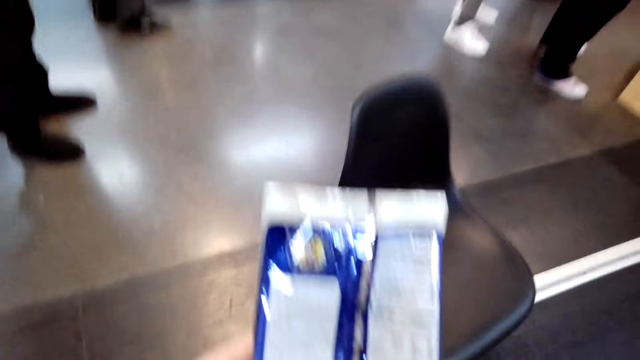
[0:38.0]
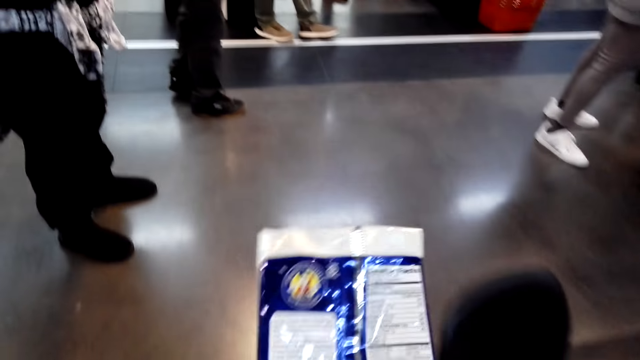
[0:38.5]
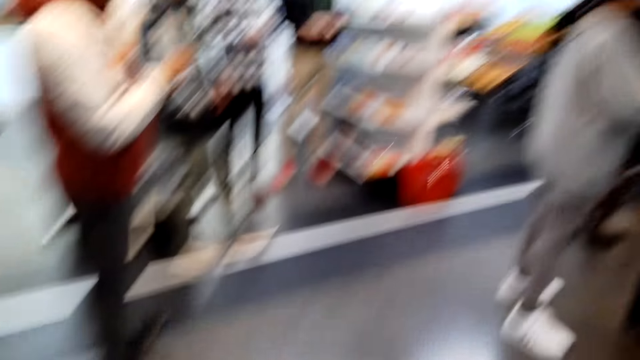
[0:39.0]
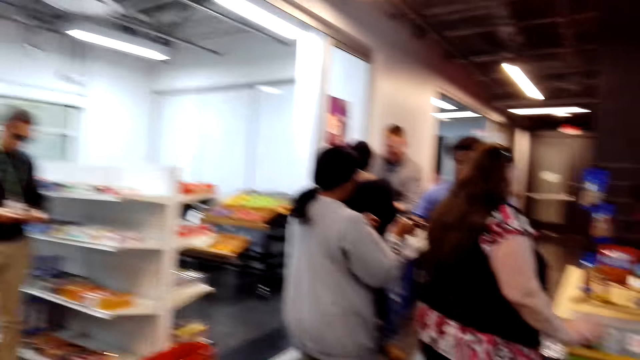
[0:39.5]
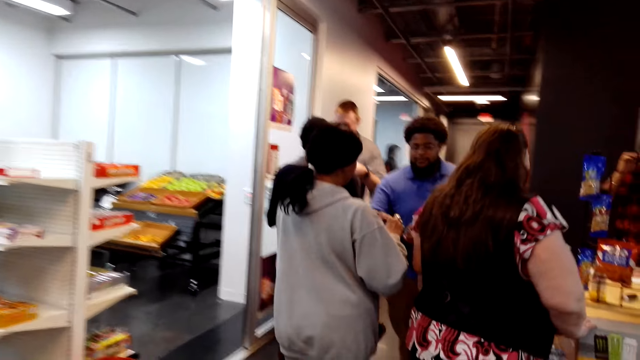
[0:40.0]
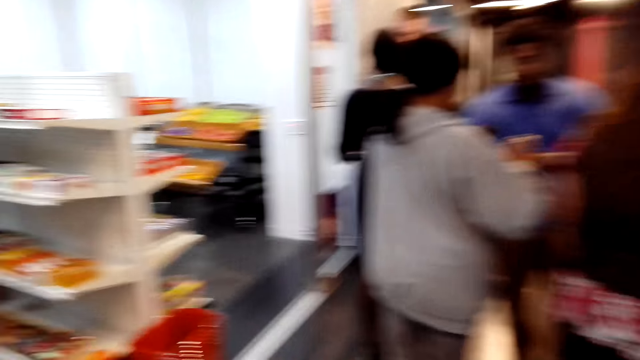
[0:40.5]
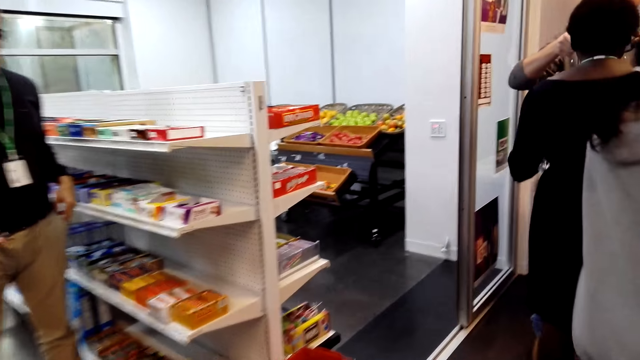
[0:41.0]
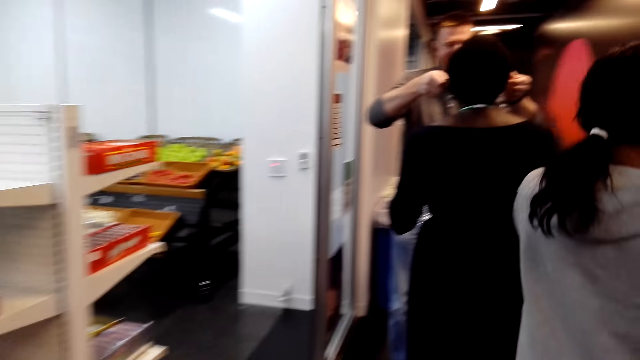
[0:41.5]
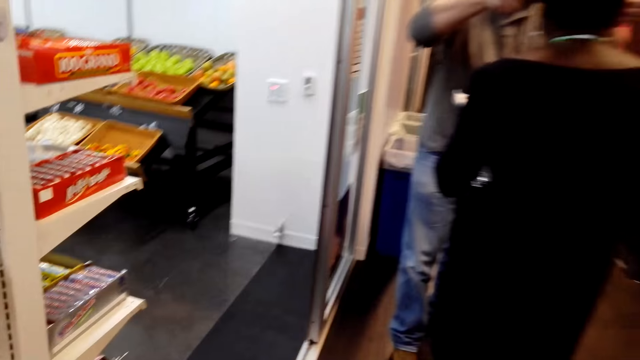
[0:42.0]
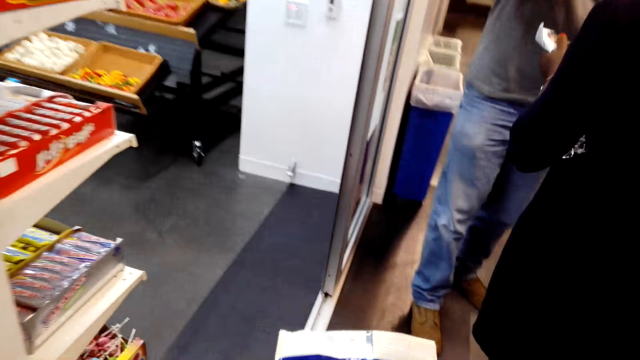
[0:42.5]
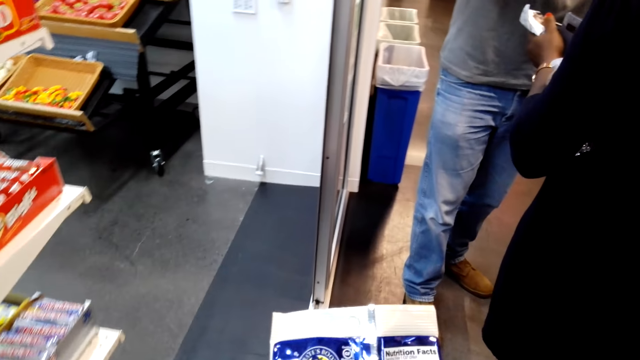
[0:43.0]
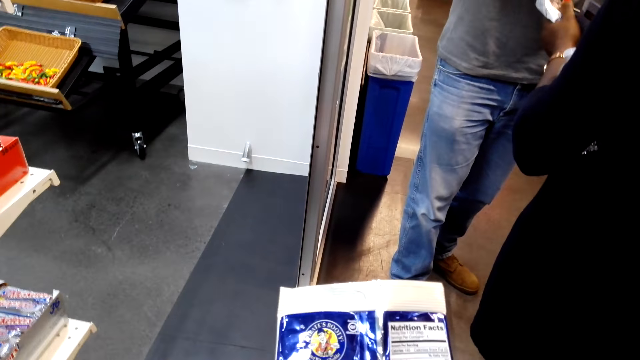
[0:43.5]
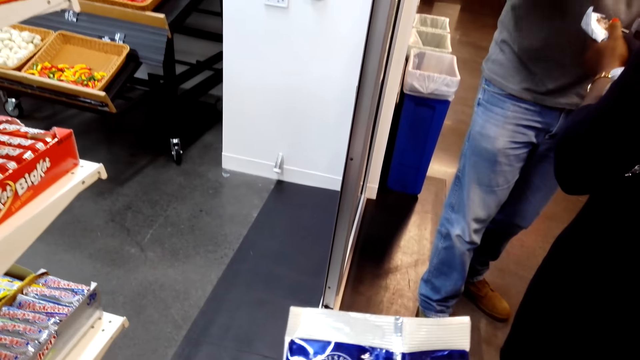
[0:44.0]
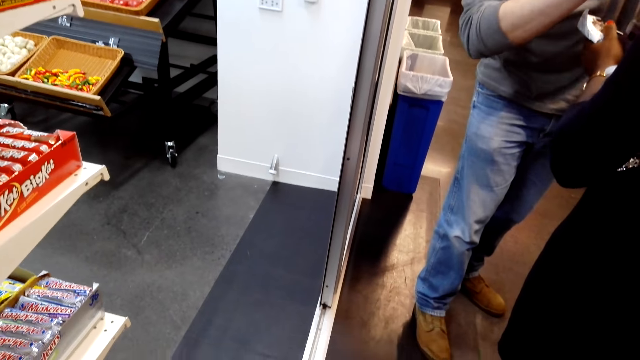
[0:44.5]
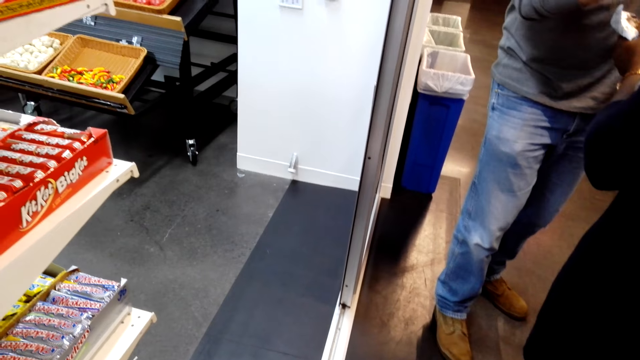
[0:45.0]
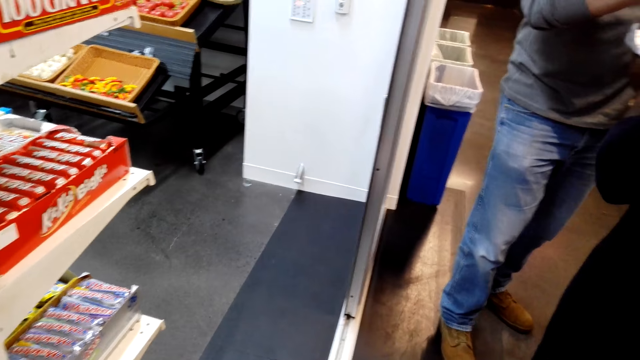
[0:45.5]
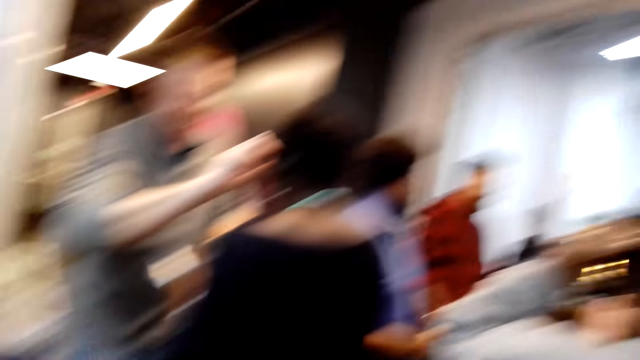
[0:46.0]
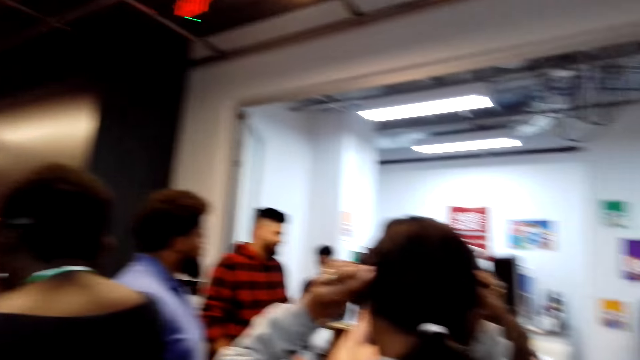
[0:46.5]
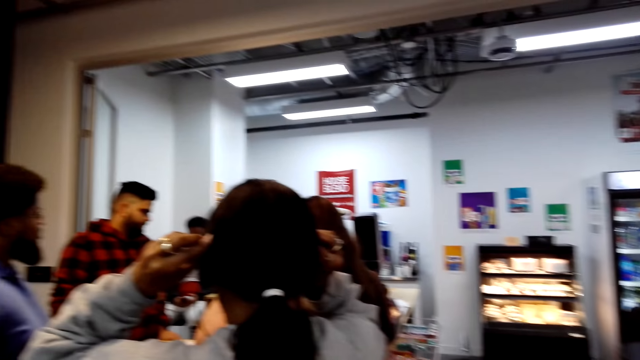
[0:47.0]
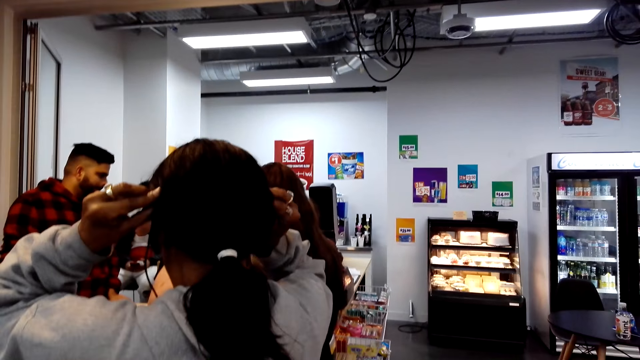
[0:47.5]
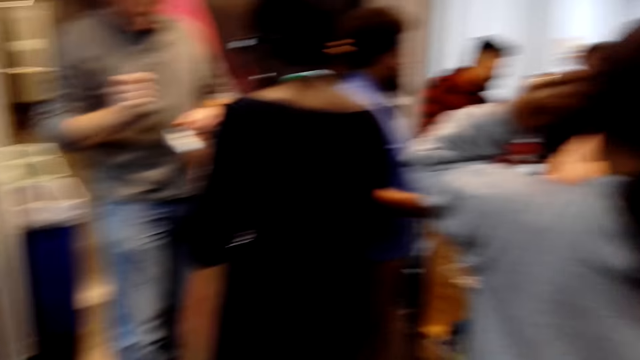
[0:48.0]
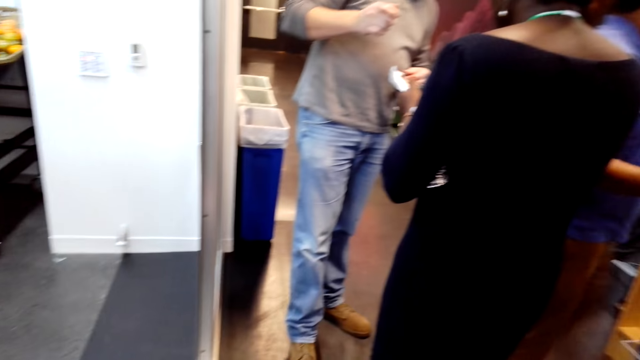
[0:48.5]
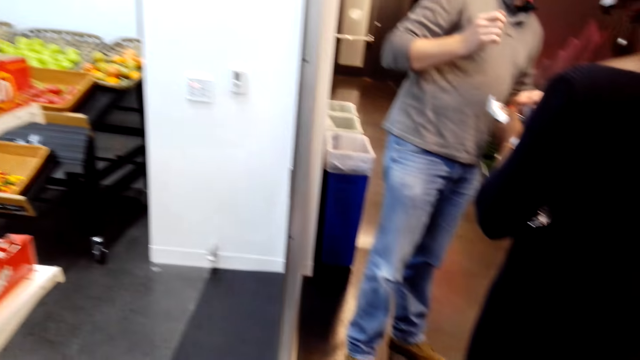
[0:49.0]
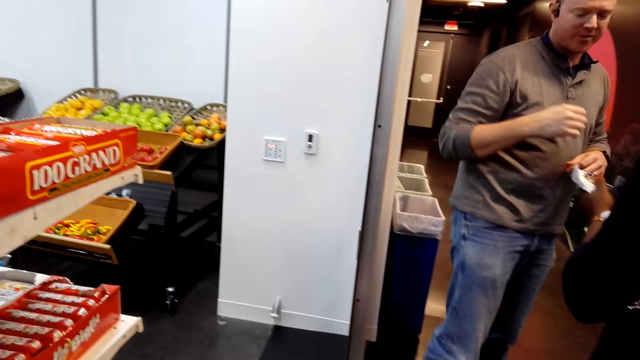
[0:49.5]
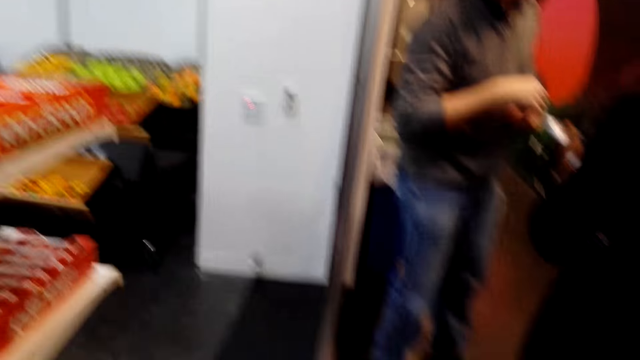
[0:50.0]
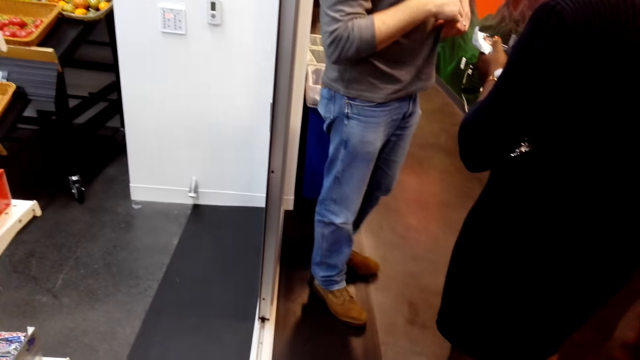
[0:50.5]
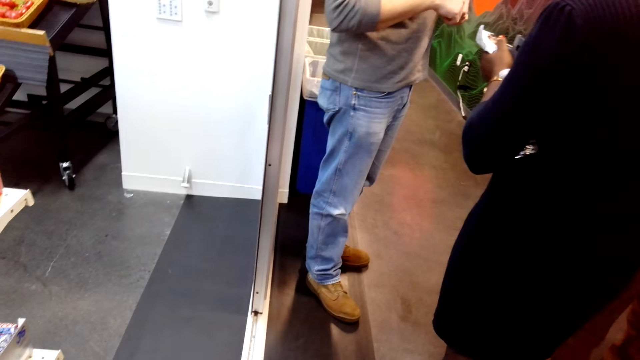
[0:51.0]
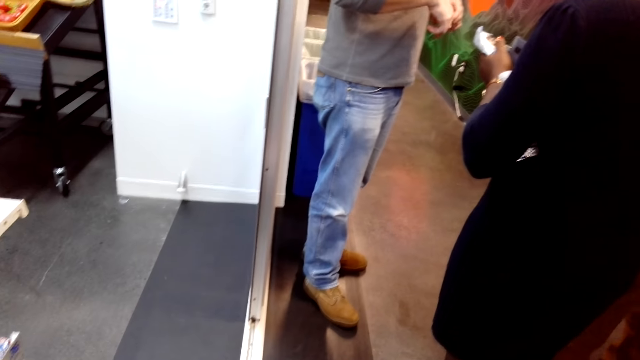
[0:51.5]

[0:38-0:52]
The camera wearer walks in the room. A person fits goggles on another person. Another person touches her hair. The camera wearer looks around.

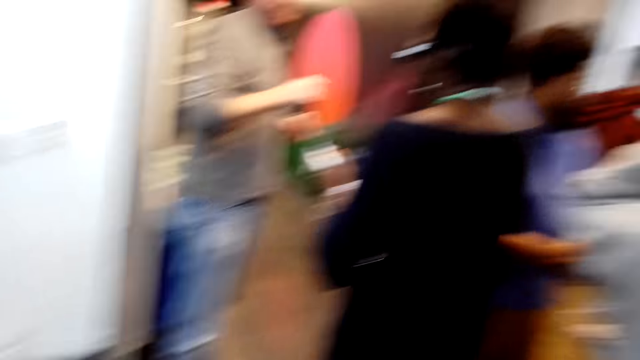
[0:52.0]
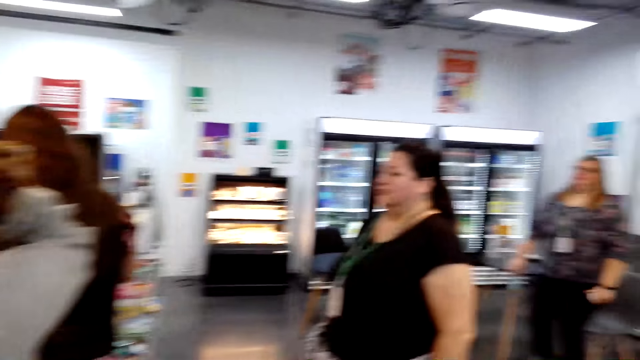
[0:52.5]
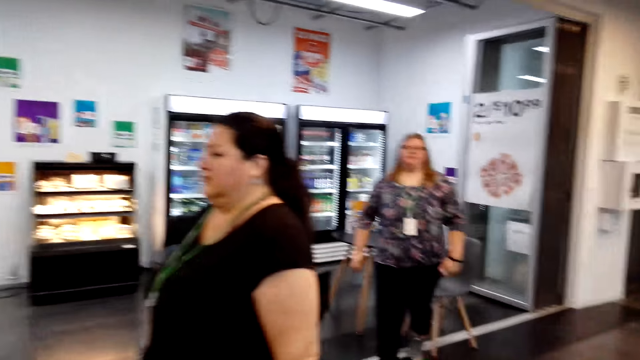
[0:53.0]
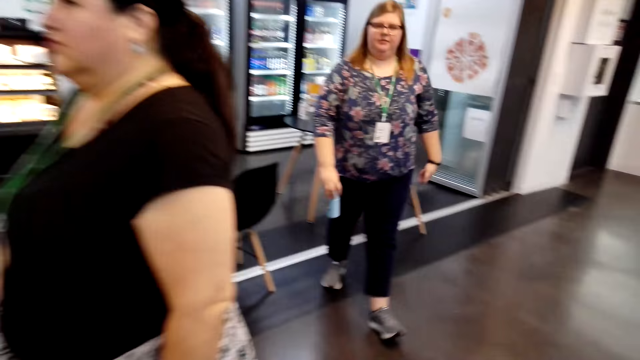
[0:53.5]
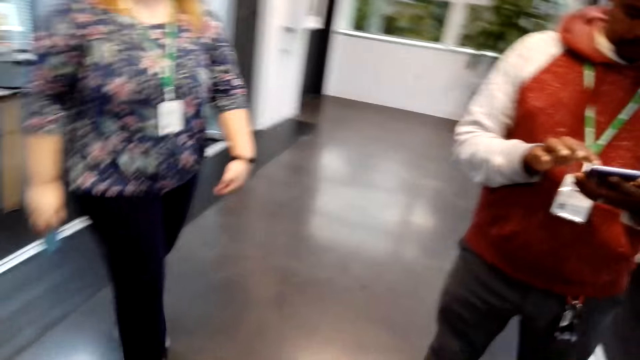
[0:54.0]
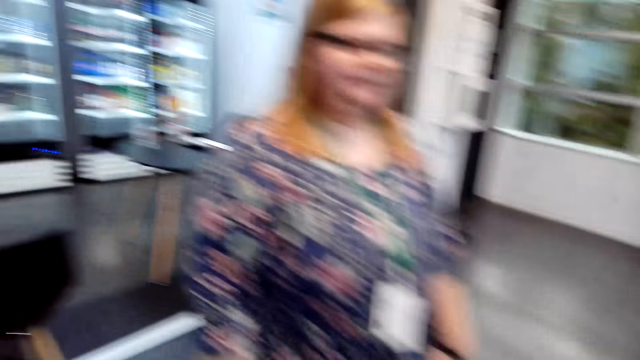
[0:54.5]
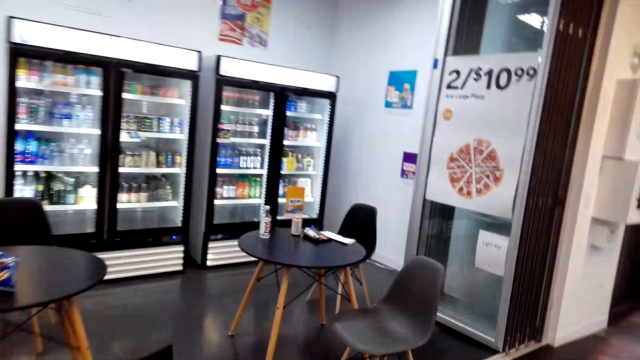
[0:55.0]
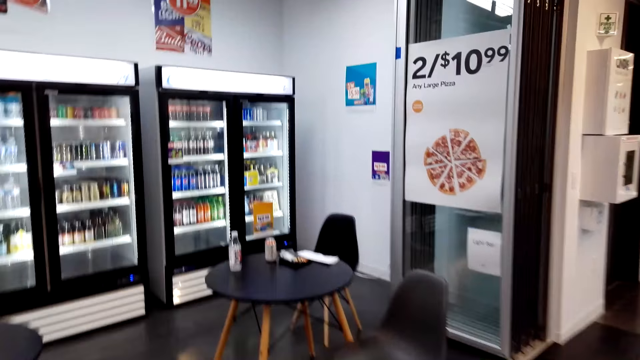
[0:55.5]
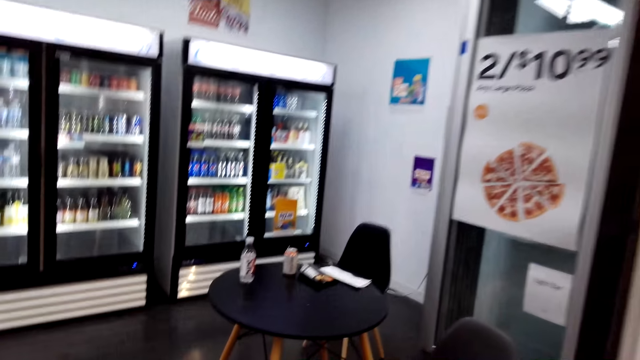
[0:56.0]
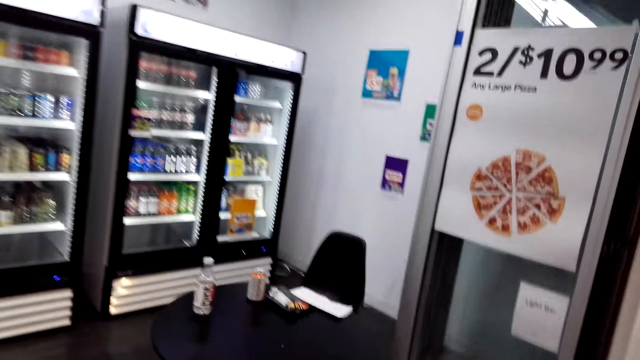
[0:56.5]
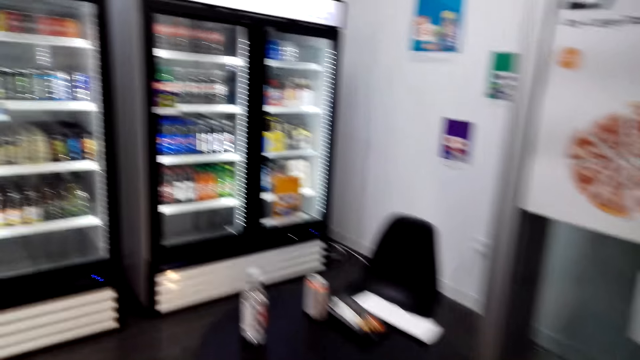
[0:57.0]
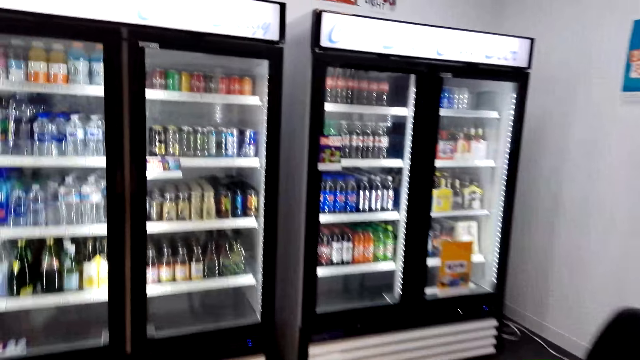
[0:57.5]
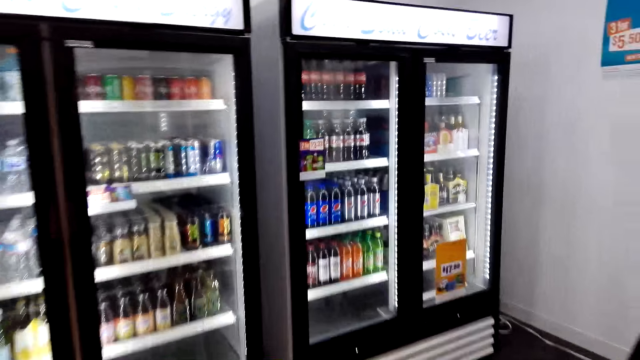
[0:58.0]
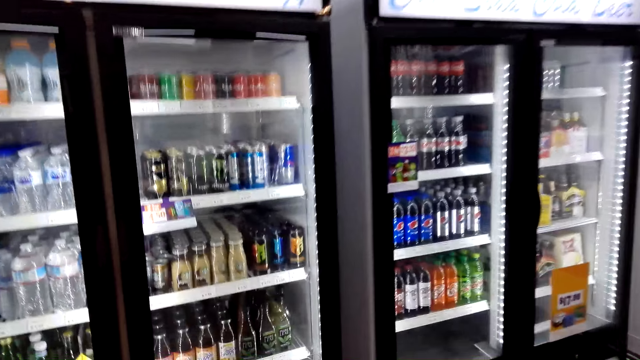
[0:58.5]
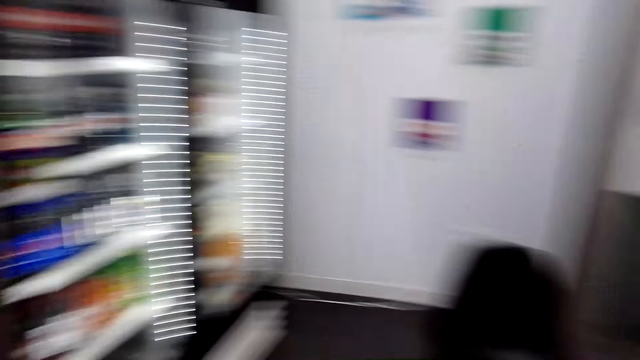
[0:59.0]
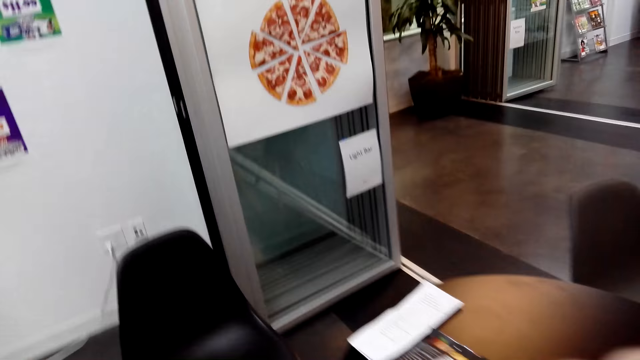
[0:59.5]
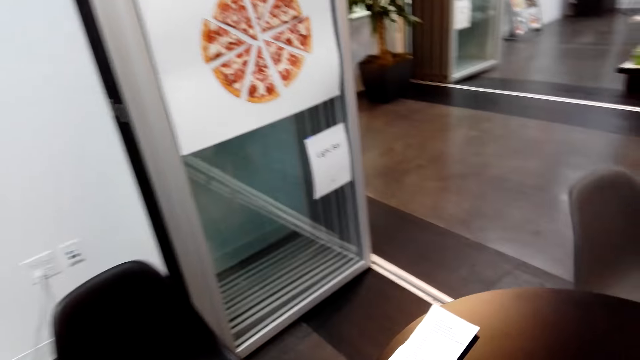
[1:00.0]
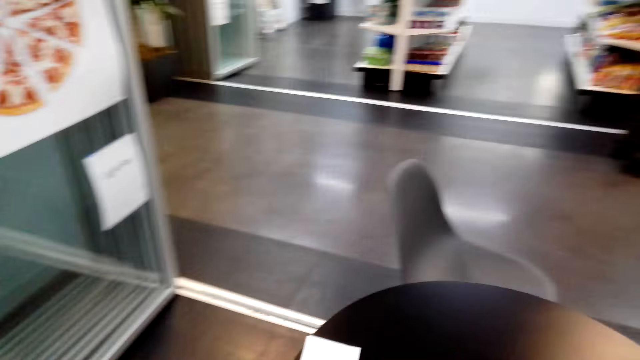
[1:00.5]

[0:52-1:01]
The camera wearer walks around.
